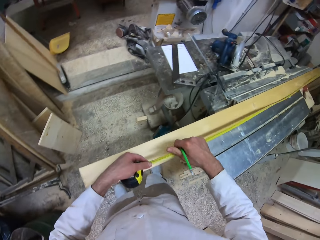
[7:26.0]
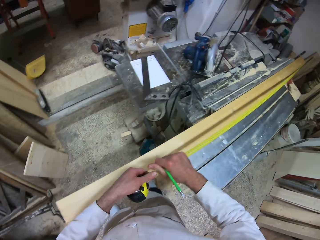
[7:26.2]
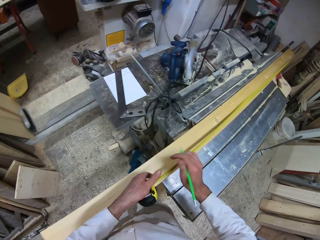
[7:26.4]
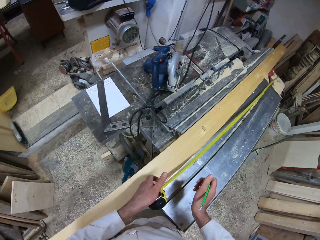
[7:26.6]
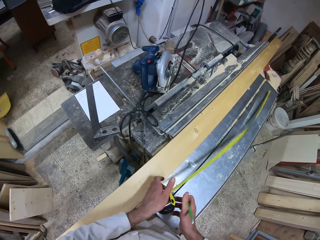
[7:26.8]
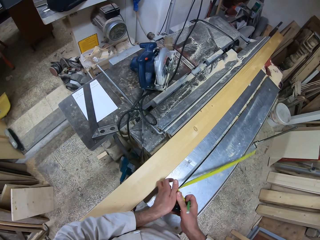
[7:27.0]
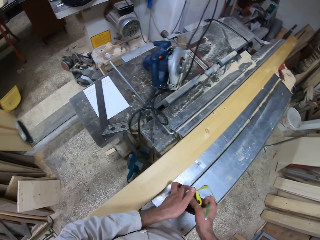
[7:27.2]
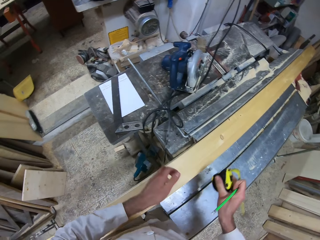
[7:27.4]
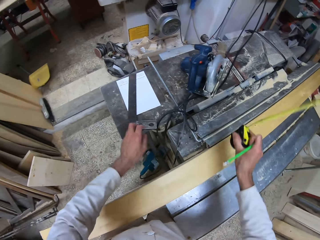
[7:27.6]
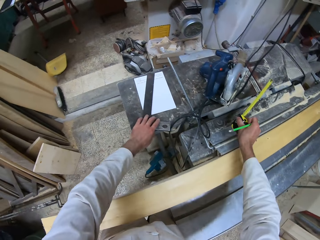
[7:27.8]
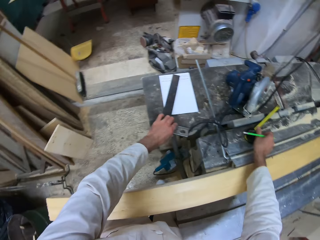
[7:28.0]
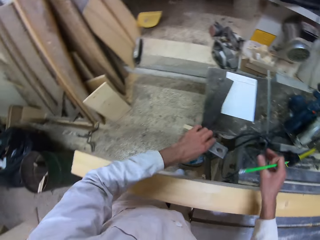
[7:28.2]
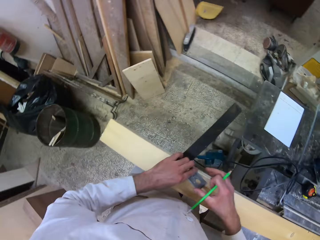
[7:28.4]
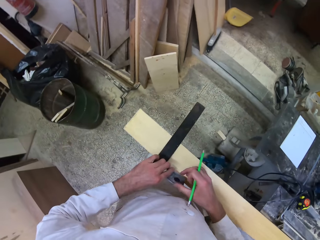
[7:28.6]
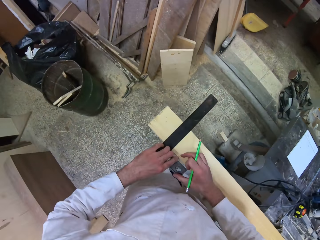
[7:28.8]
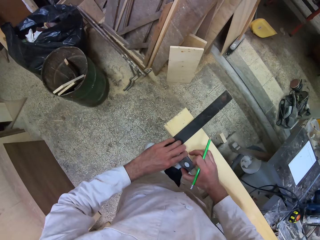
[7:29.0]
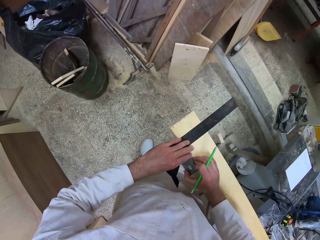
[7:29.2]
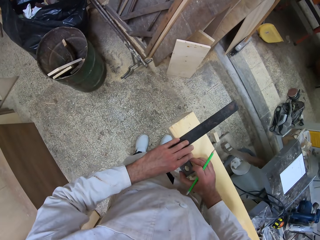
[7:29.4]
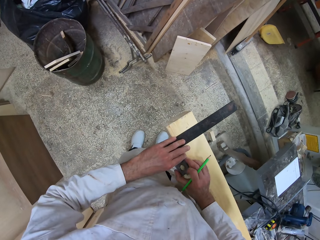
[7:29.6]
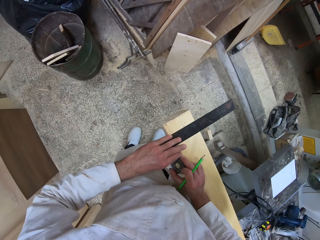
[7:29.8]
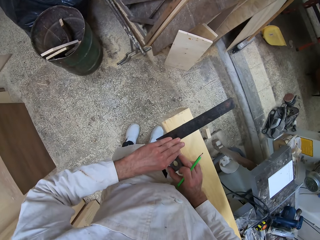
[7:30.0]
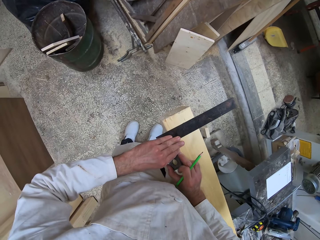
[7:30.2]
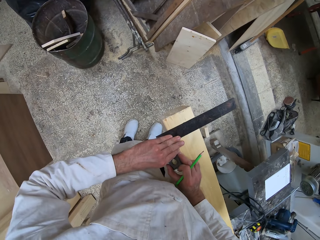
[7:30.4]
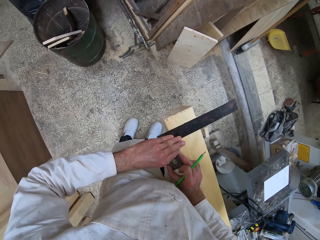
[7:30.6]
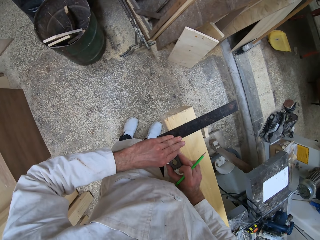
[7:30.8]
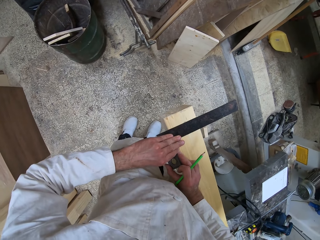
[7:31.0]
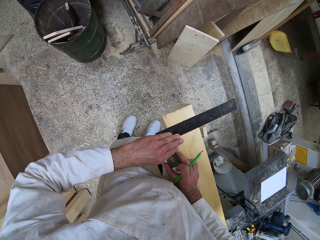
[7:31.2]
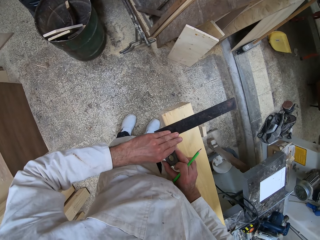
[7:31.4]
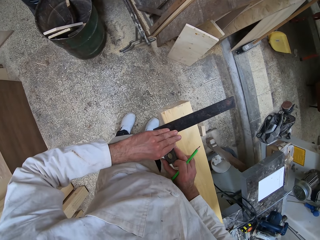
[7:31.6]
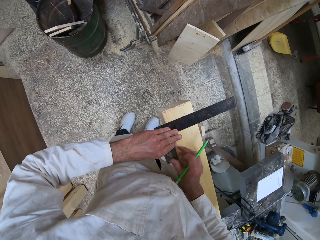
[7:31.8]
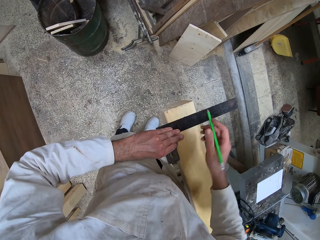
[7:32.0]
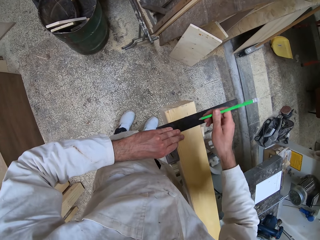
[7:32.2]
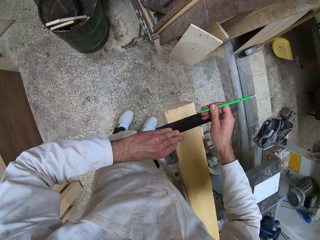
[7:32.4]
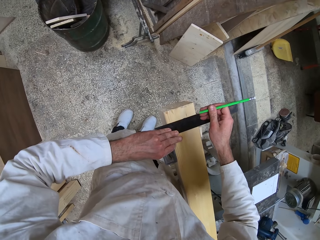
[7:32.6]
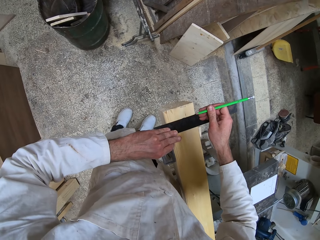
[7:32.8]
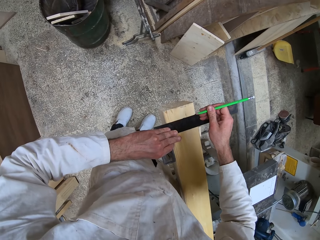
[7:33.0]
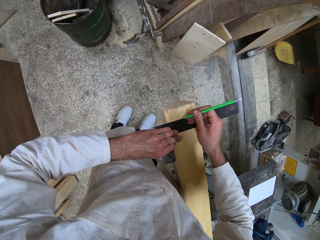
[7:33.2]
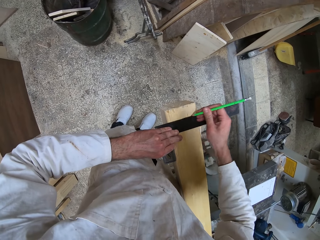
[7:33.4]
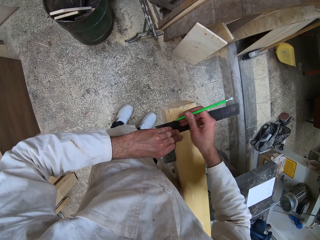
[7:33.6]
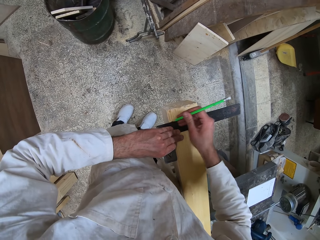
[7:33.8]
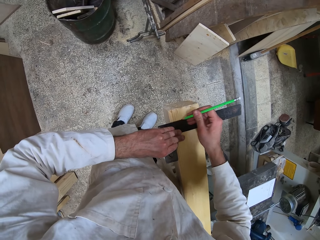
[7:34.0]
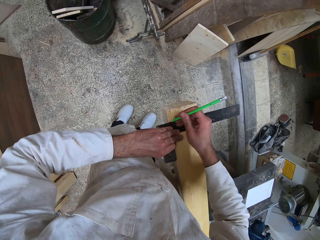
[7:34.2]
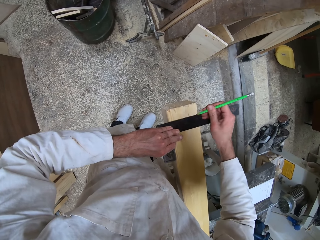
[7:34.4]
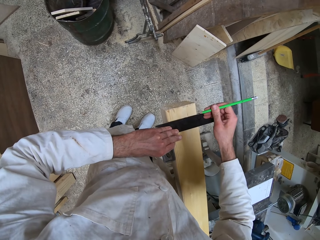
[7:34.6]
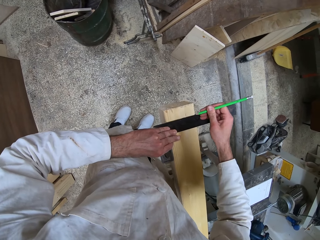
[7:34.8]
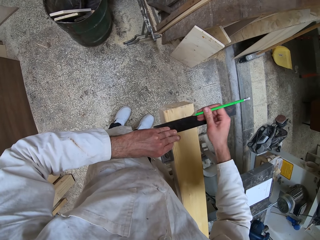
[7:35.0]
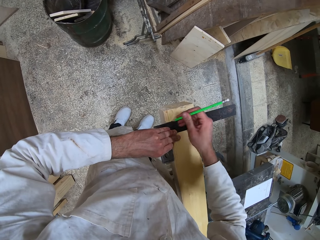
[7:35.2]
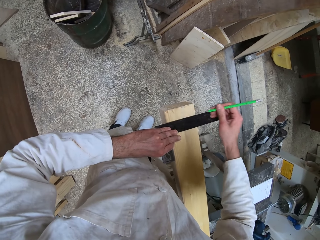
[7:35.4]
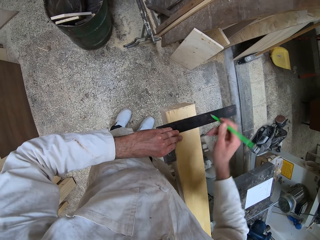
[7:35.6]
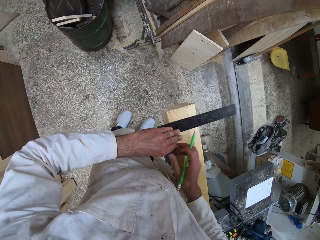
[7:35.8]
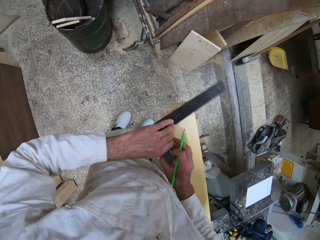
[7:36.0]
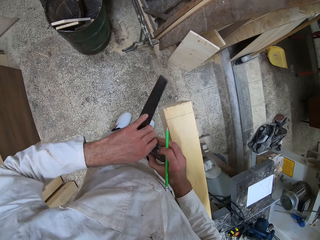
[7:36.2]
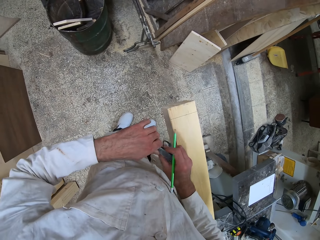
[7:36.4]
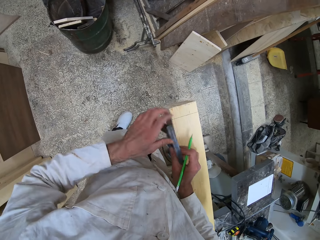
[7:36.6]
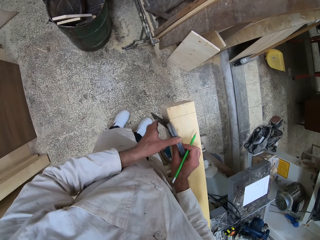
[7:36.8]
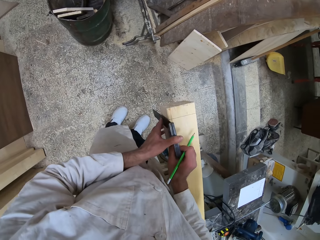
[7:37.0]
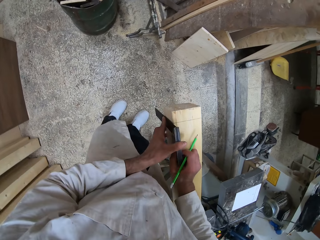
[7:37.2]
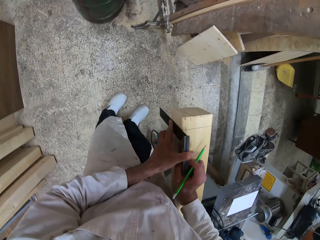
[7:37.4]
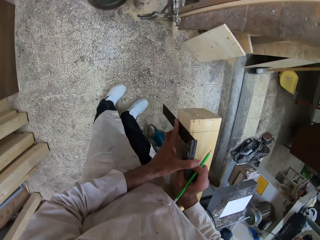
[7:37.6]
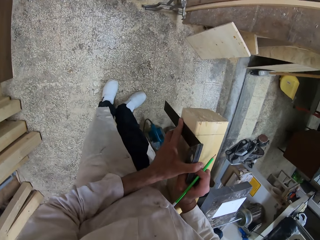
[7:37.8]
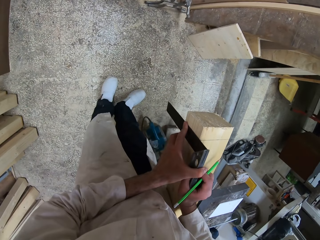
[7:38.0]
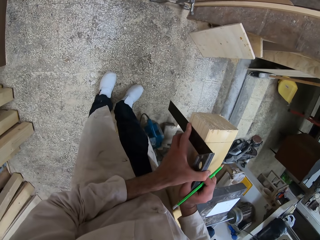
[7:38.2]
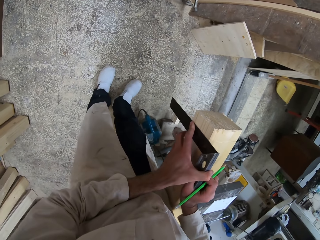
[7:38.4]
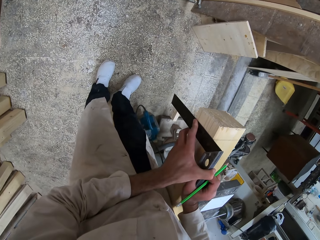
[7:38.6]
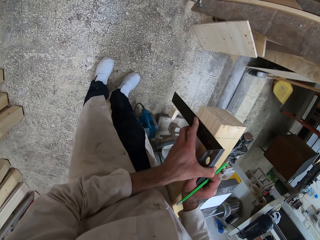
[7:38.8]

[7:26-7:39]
The camera wearer pushes the measuring tape into its case with his right hand. He picks up a try square or square measure ruler from the metal work bench with his left hand. He drops the measuring tape on the metal work bench with his right hand. He measures the wood with the try square. He places the square measure ruler on the wood. He marks the wood with the carpenter pencil. He measures the wood with the try square.

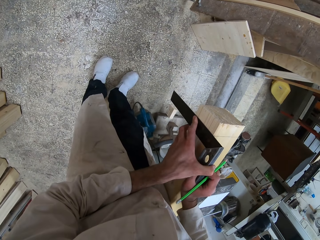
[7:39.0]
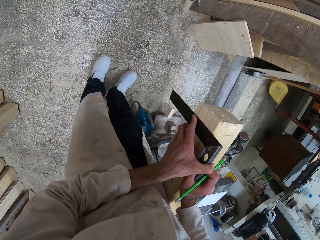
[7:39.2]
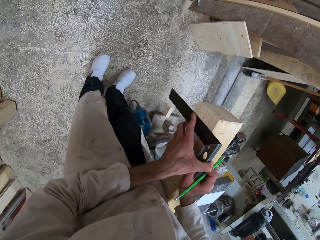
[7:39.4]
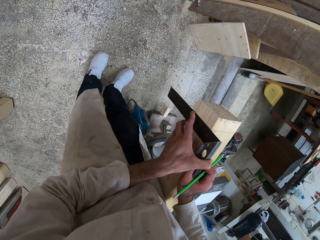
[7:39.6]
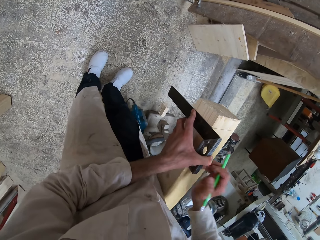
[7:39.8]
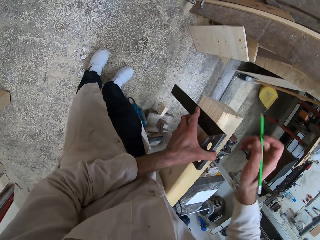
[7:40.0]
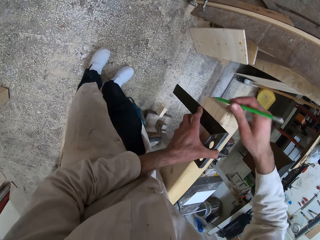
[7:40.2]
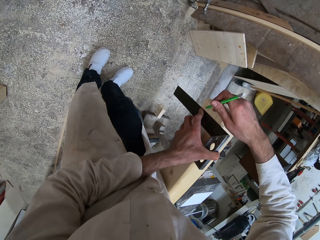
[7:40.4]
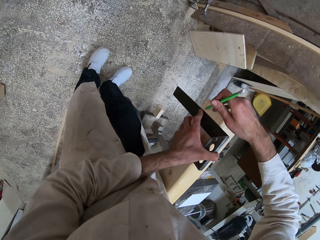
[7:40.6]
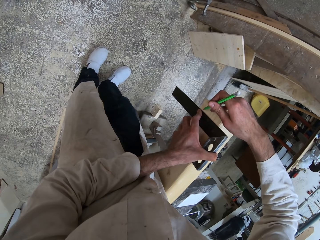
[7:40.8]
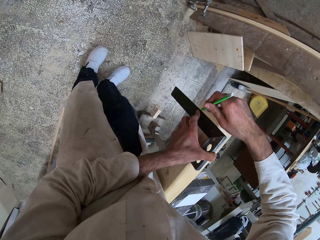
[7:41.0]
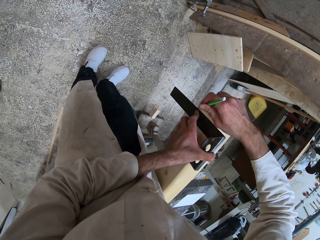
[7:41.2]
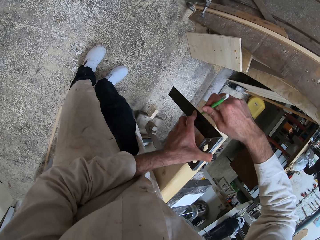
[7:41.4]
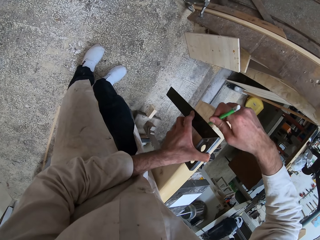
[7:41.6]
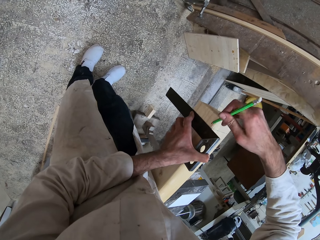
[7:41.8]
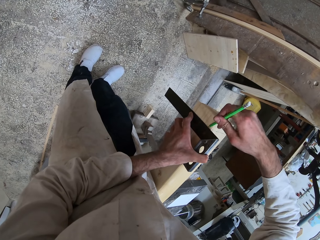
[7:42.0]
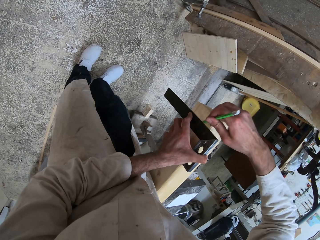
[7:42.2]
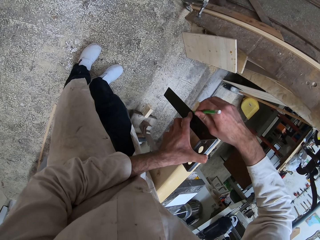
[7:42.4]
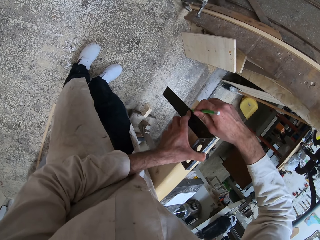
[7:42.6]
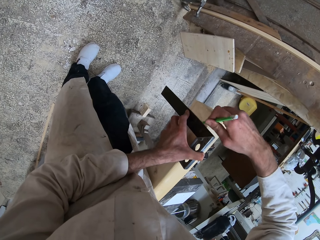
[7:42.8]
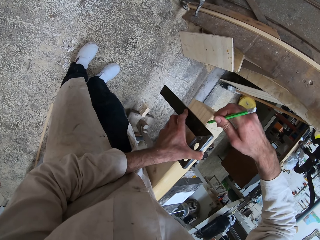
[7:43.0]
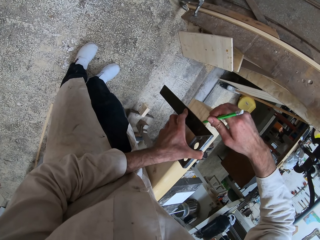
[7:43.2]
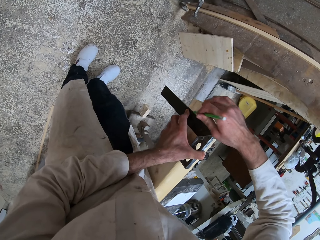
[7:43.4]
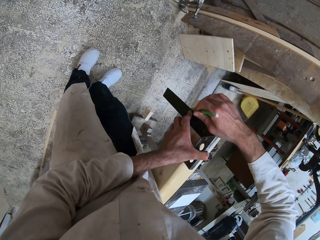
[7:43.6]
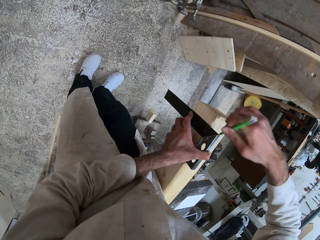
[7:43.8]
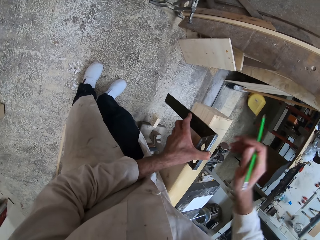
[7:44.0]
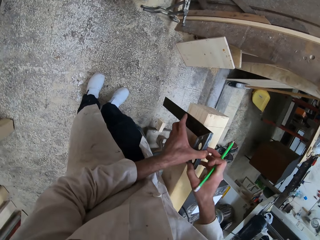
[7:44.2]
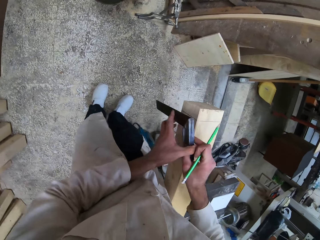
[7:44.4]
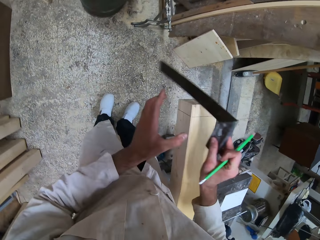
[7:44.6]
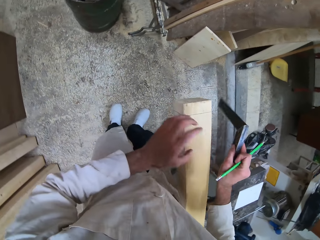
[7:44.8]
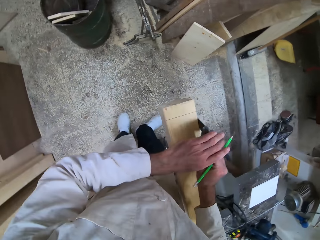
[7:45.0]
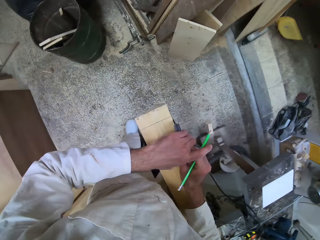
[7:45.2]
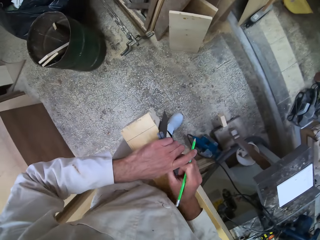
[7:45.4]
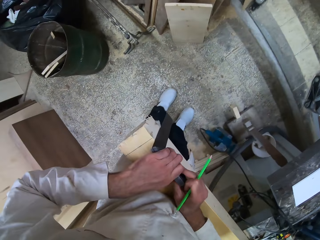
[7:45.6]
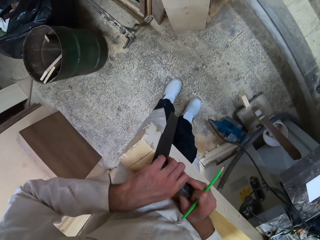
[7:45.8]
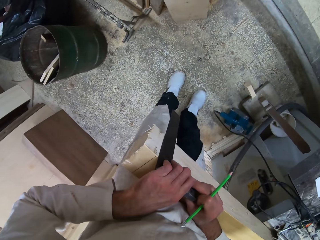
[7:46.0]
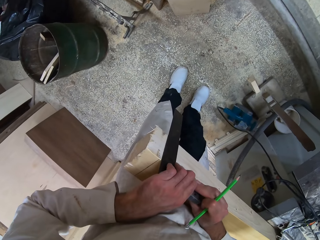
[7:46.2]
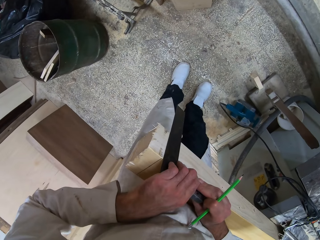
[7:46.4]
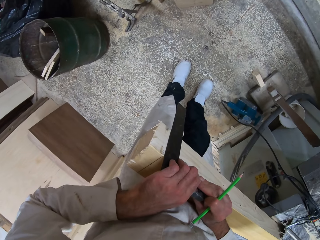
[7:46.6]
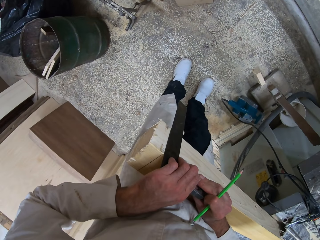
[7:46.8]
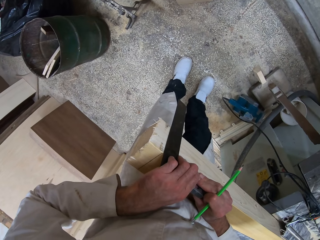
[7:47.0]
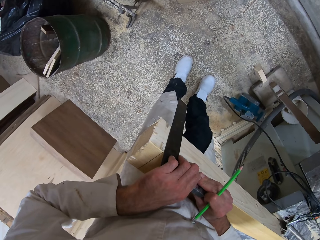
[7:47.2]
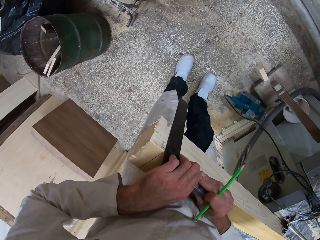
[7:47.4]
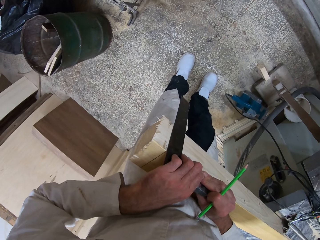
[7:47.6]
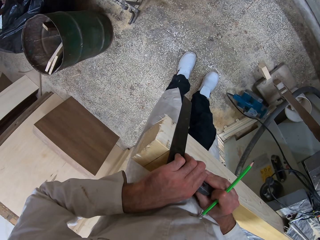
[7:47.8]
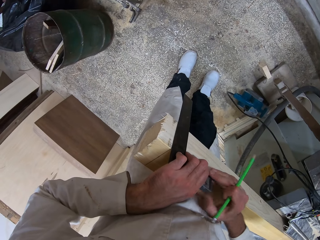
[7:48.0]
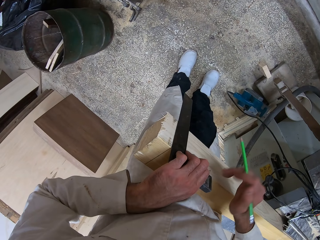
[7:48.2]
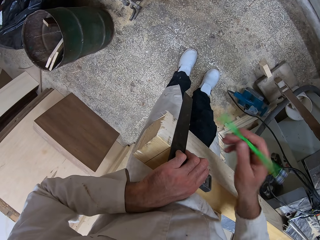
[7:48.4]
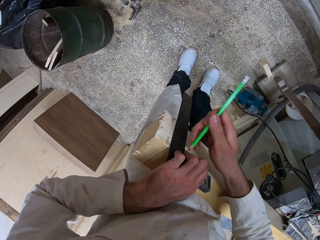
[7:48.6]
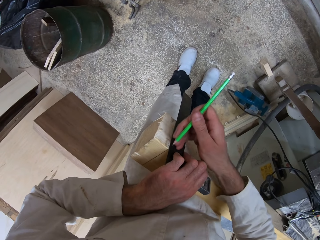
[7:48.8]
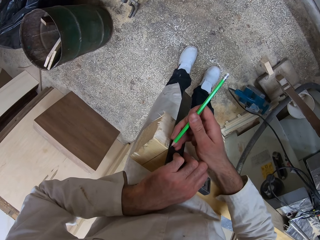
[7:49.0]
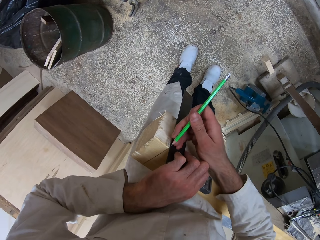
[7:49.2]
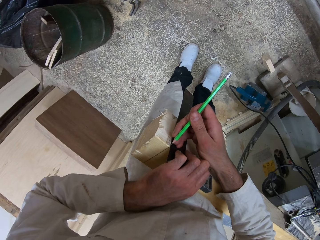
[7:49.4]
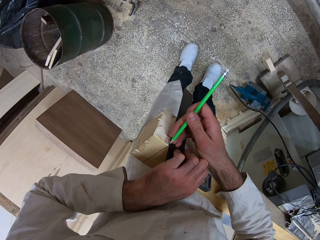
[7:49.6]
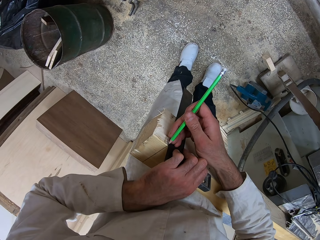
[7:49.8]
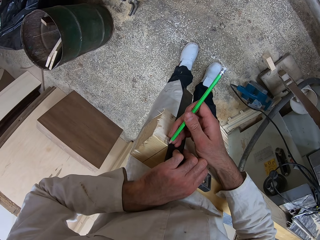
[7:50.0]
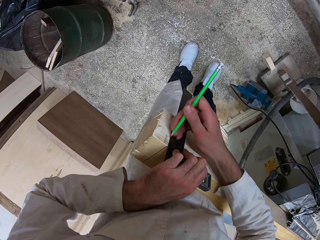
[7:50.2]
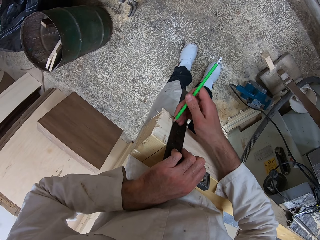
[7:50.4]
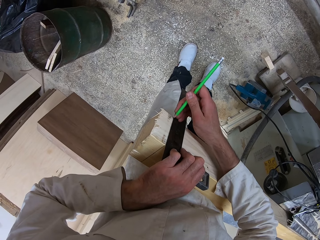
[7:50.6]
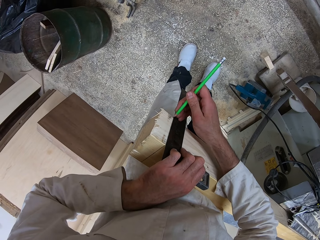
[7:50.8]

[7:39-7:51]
The camera wearer marks the wood with the carpenter pencil. They measure the wood with the try square. They mark the wood with the carpenter pencil.
